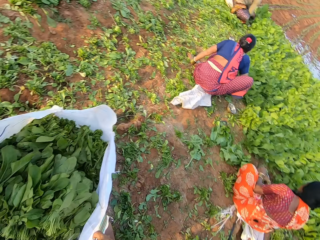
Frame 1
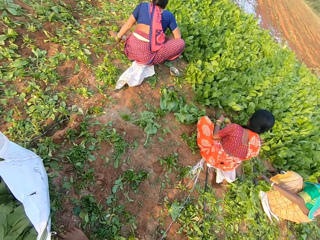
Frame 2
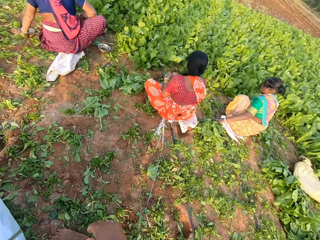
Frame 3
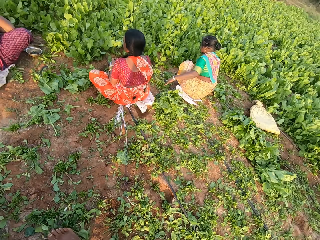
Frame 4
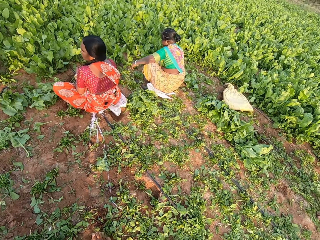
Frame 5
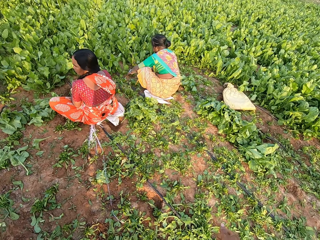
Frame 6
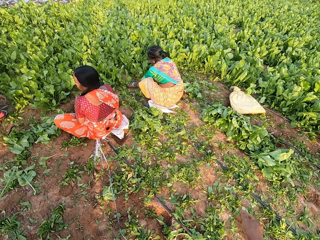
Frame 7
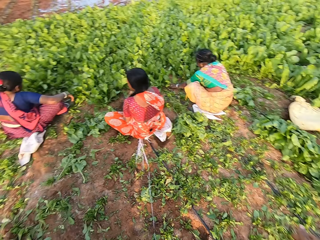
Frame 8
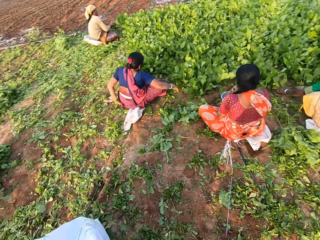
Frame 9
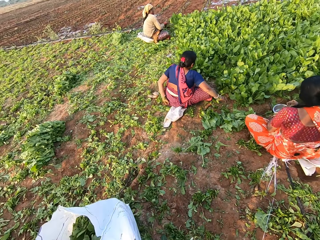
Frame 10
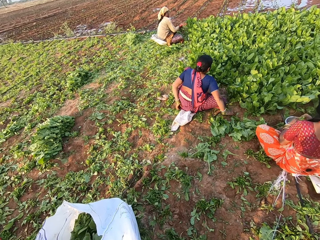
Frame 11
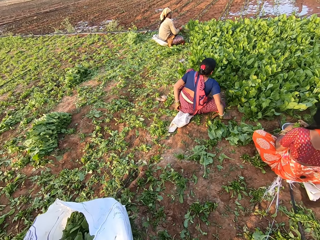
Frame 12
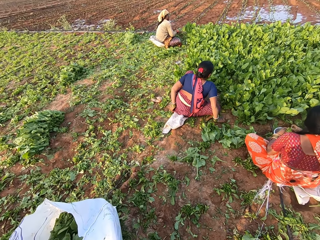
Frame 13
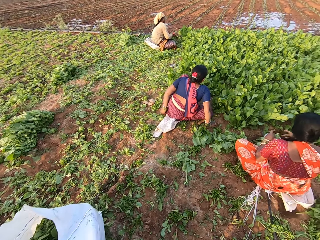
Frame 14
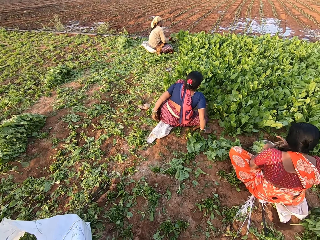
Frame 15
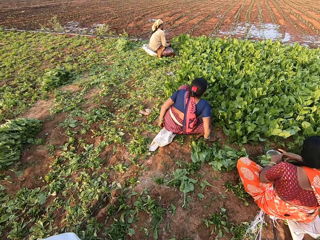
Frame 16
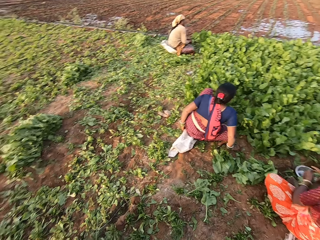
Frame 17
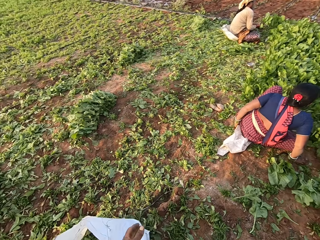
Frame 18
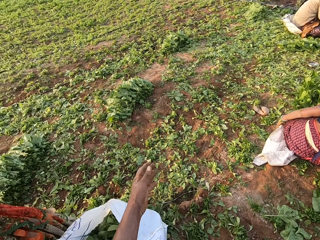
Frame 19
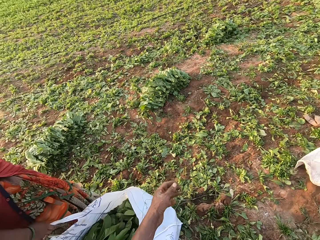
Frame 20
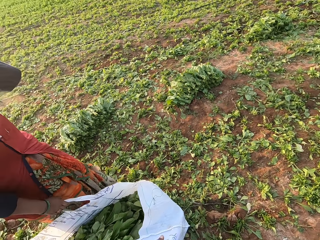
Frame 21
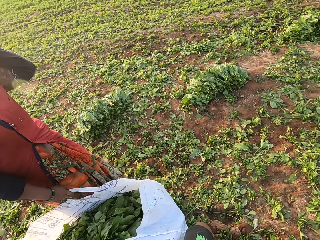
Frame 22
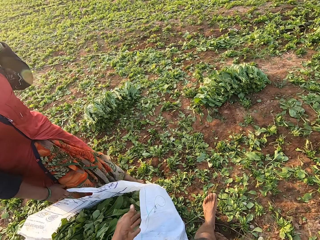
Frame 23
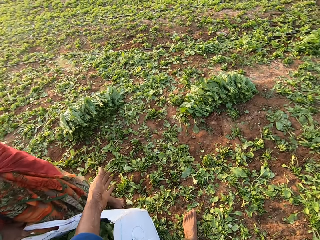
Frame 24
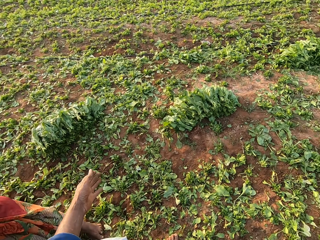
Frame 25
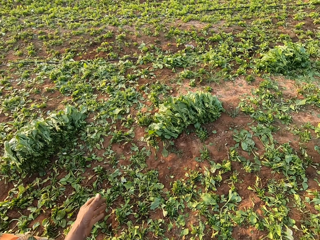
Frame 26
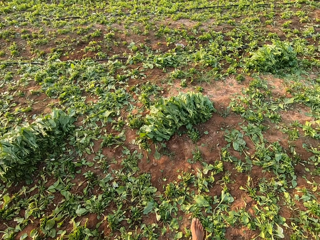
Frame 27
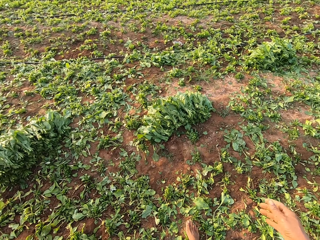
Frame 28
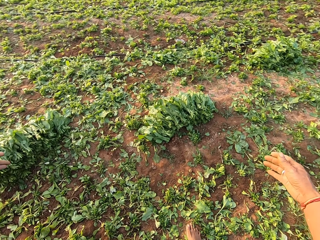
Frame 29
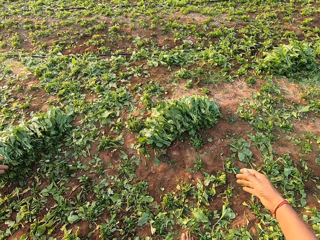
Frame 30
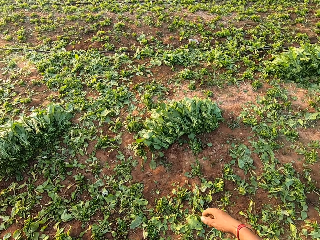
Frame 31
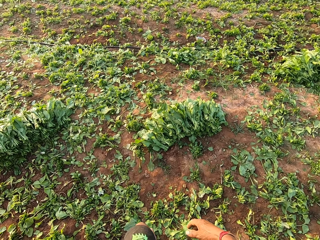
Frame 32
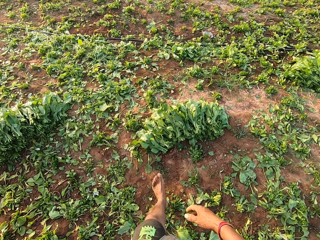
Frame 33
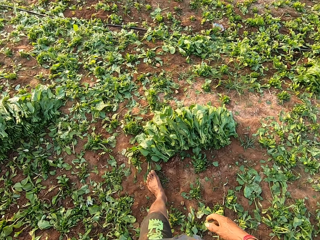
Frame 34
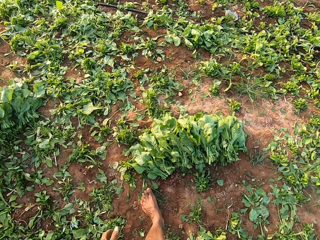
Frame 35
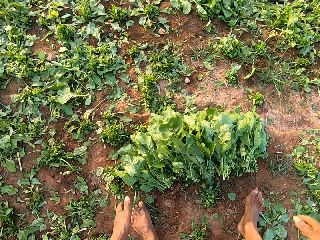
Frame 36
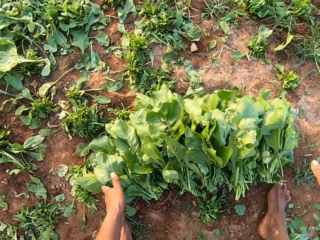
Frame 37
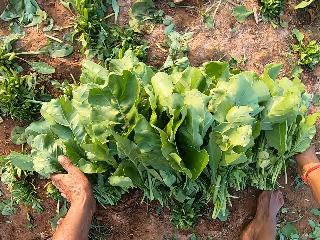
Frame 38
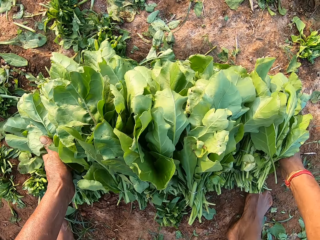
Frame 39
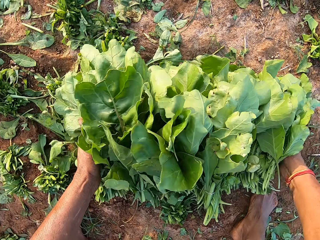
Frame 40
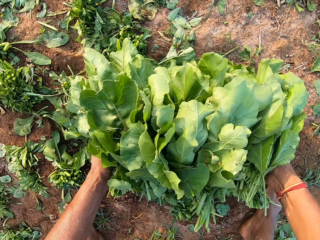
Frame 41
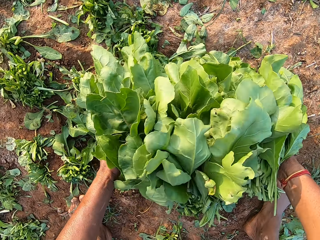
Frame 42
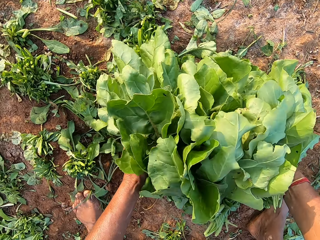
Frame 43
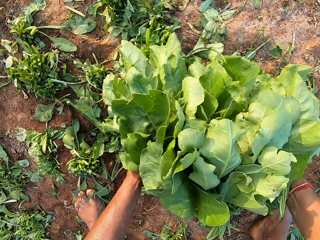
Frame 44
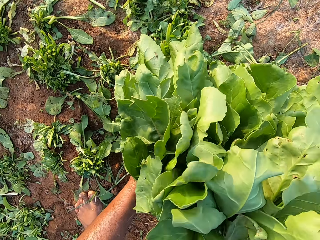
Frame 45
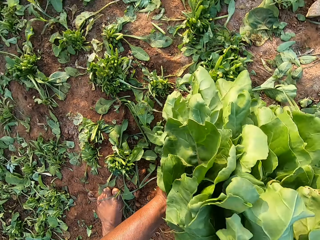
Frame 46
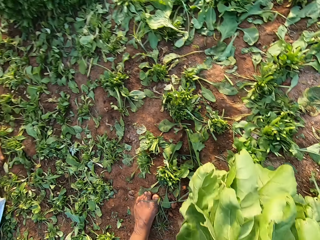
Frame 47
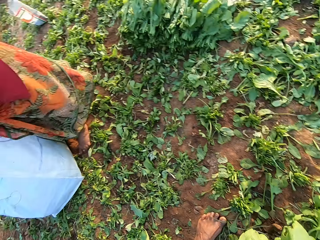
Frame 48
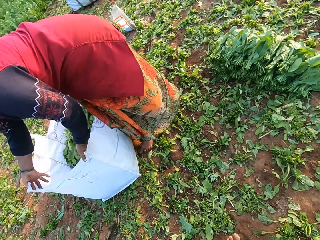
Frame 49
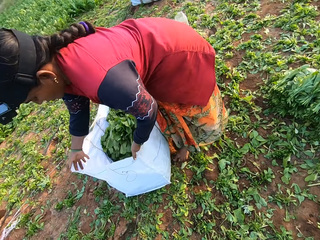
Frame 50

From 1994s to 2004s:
The woman drops the vegetable on the ground with her left hand. The camera wearer looks around the garden. He walks around the garden. He packs up the bunch of vegetables on the ground with his hands.

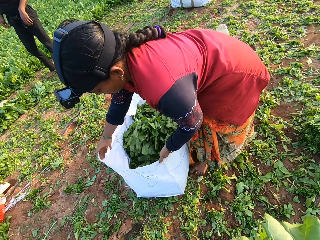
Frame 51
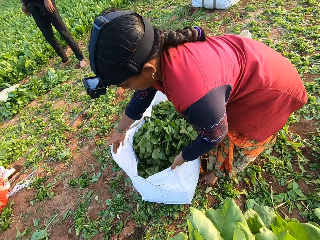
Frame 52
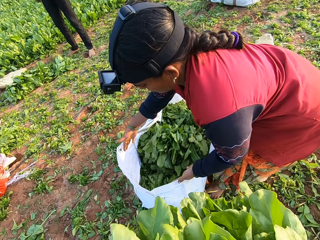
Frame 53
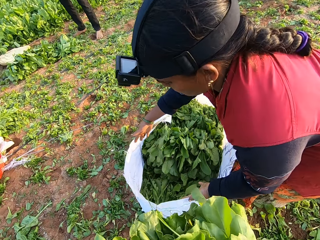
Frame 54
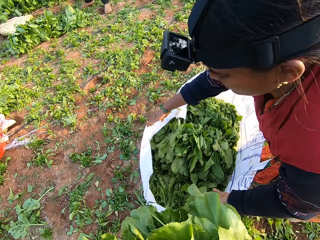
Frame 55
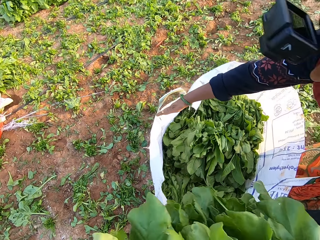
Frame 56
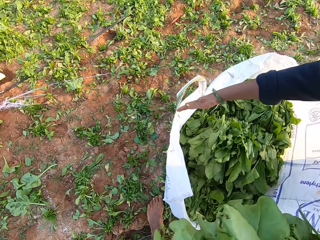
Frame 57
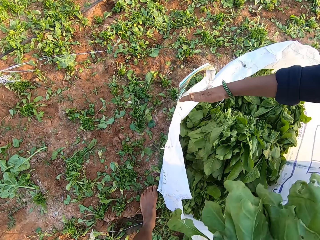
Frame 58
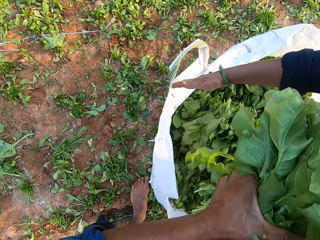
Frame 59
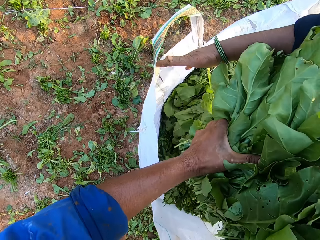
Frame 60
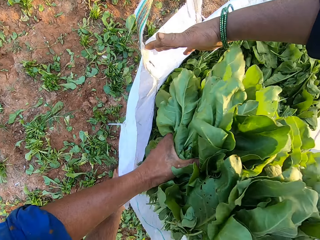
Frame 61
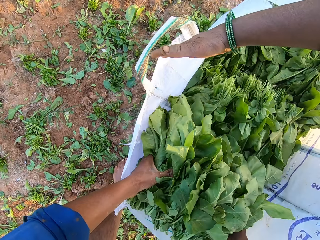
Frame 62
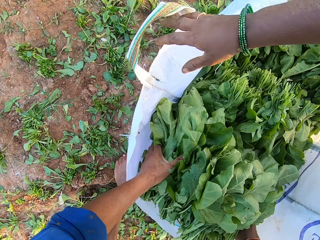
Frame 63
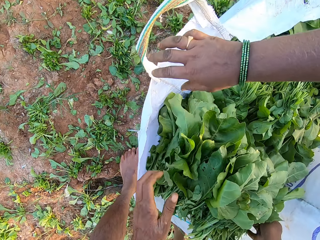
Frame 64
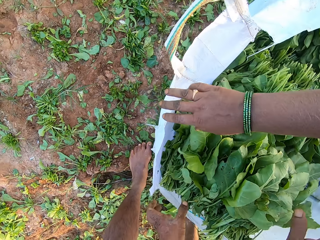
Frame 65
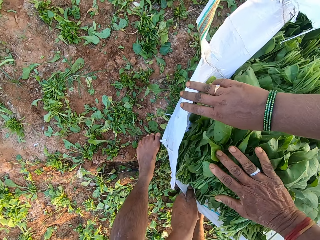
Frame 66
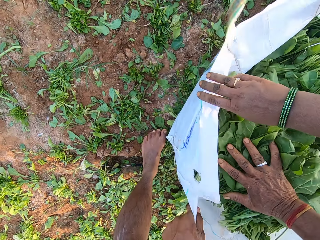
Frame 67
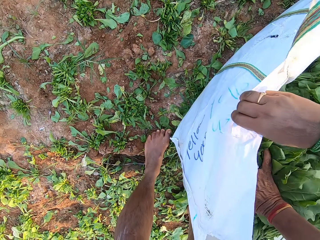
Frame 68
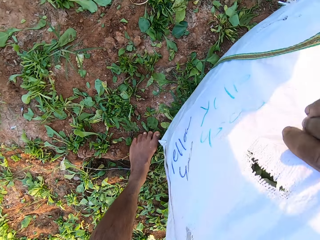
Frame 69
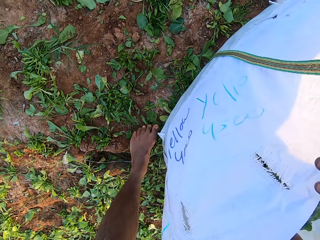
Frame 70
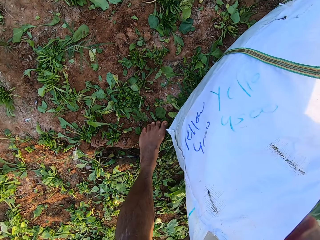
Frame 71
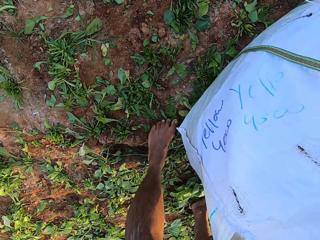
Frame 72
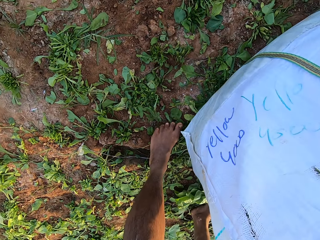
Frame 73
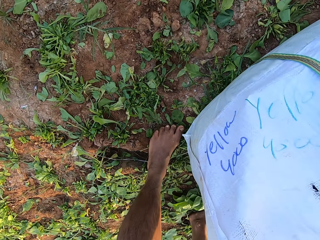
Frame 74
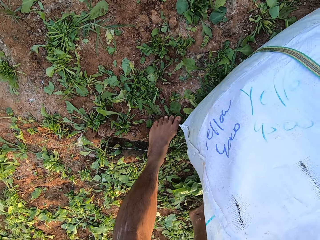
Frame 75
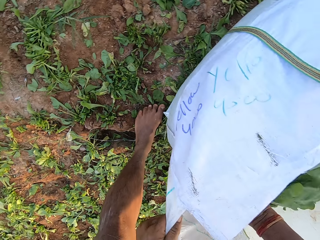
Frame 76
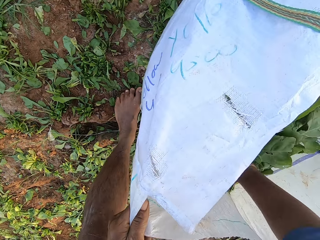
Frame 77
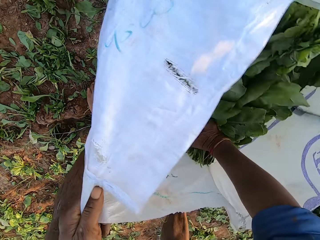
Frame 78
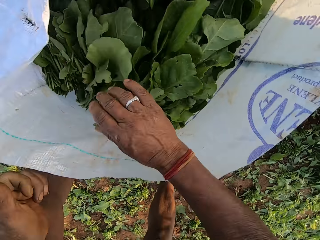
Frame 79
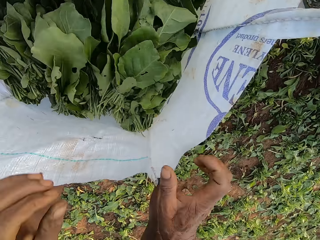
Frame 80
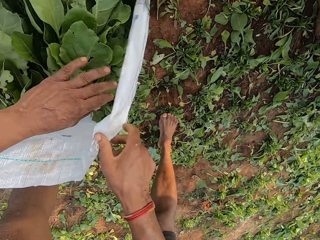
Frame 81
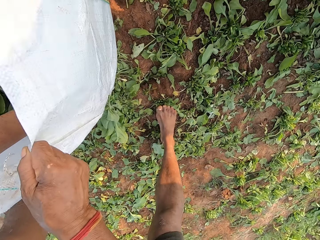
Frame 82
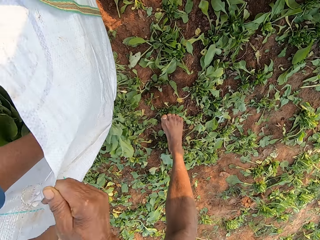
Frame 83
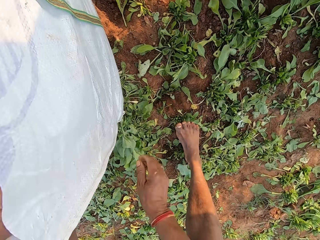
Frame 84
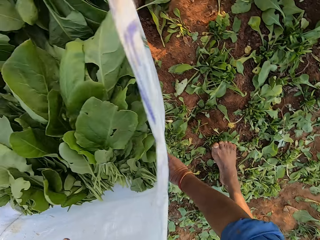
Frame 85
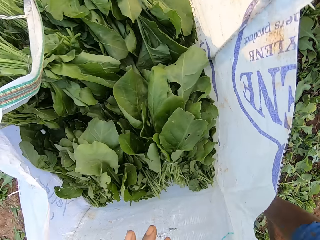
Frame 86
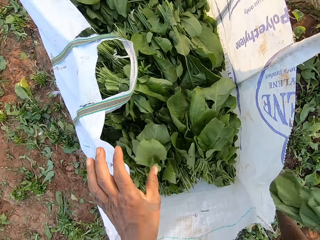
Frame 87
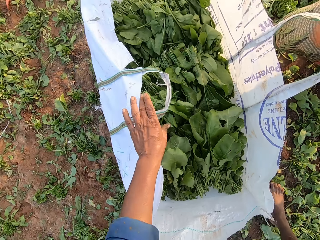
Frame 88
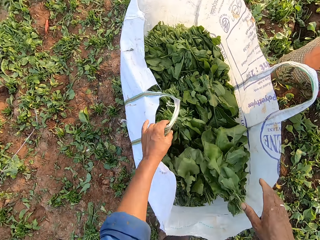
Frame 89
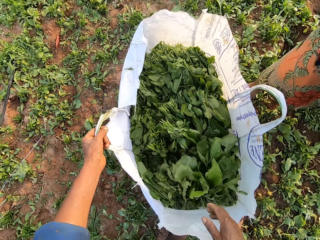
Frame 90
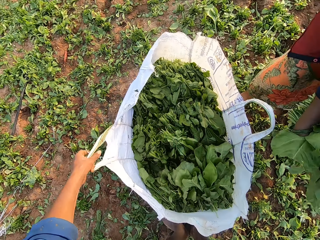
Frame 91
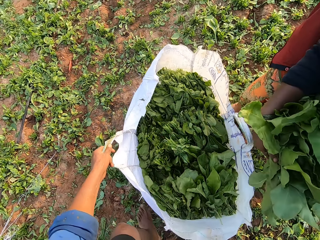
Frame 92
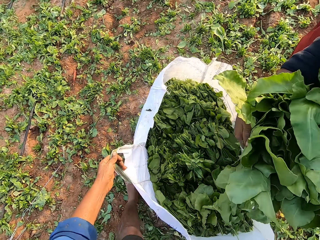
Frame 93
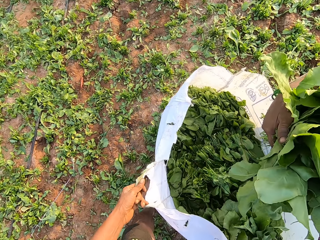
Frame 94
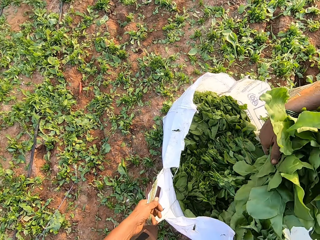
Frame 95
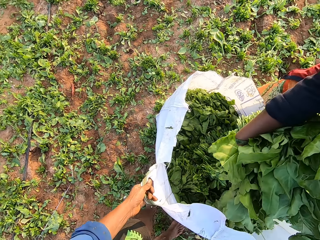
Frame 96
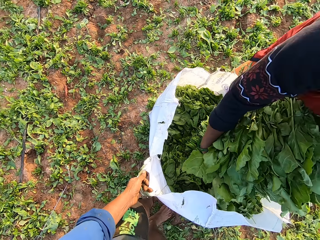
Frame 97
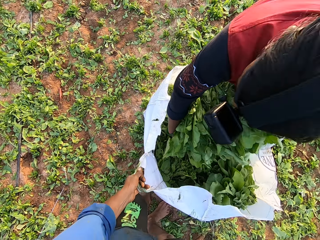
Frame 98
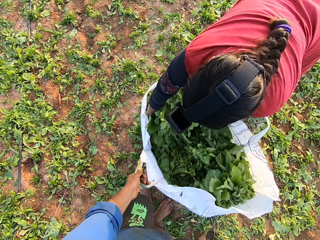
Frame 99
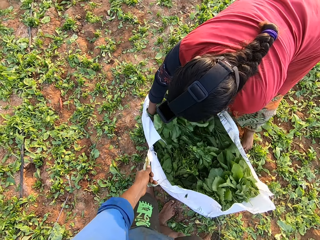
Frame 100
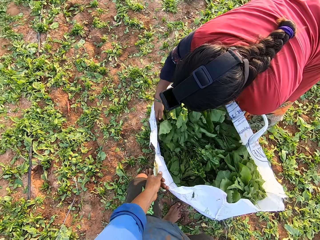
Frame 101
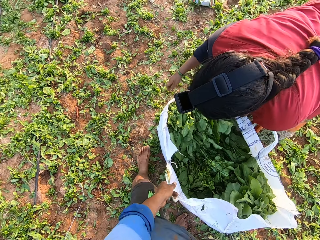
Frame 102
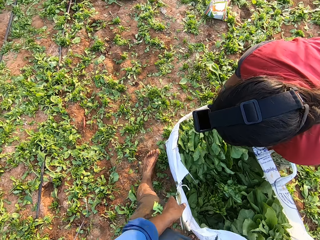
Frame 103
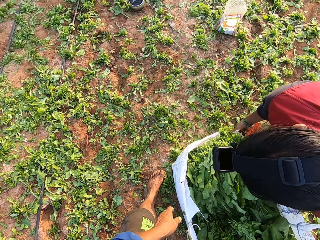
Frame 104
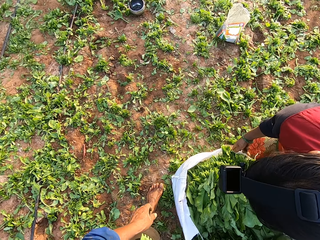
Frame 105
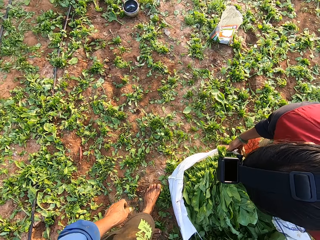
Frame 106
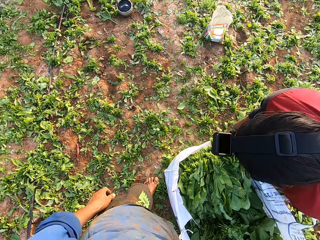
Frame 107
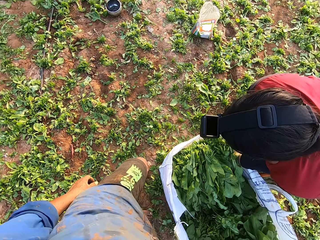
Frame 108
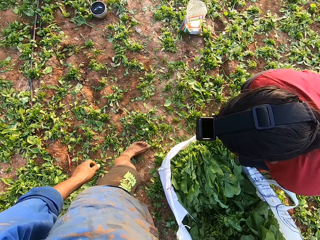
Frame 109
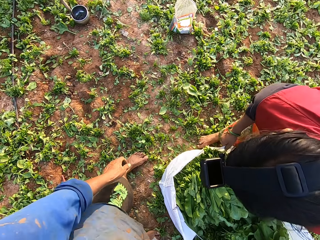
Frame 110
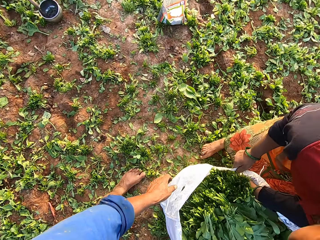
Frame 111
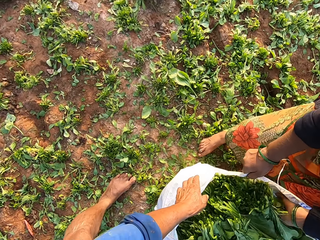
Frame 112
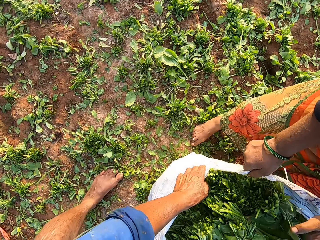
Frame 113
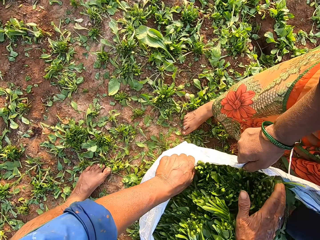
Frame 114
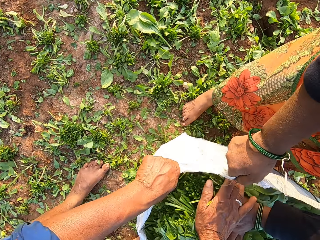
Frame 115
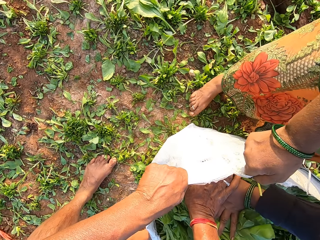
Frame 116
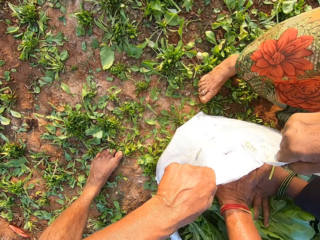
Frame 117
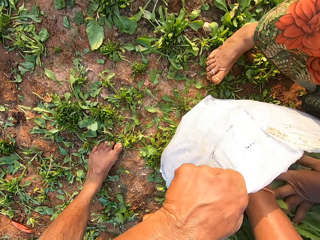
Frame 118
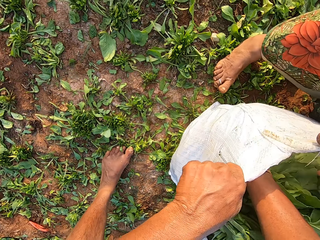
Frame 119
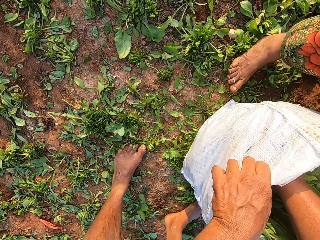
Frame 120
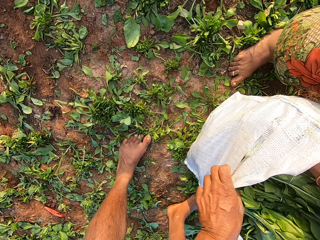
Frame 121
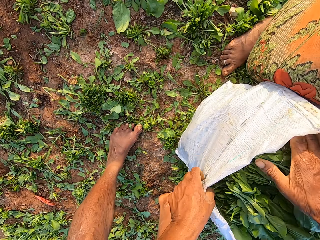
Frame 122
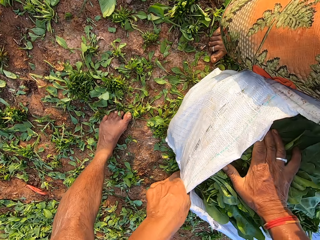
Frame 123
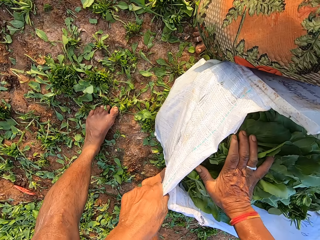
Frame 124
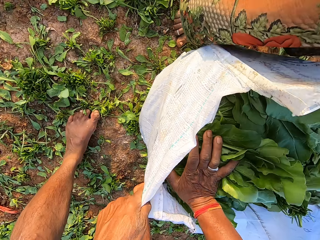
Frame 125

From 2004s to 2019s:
The camera wearer drops the bunch of vegetables in the sack with his hands. He presses the bunch of vegetables in the sack with his right hand. He presses the bunch of vegetables in the sack with his left hand. He holds the sack on the ground with his right hand. He picks a vegetable from the ground with his right hand. He drops the vegetable in the sack with his right hand. The woman drops the bunch of vegetables in the sack with her hands. The camera wearer holds the sack with his left hand. The woman presses the bunch of vegetables in the sack with her left hand. The camera wearer presses the bunch of vegetables in the sack with his right hand.
